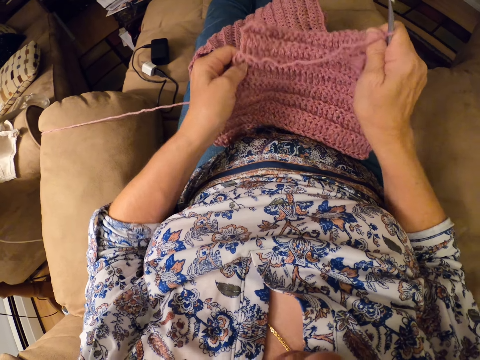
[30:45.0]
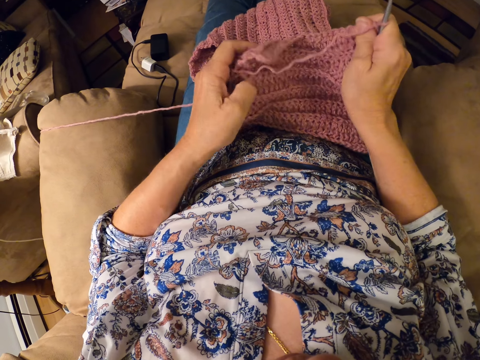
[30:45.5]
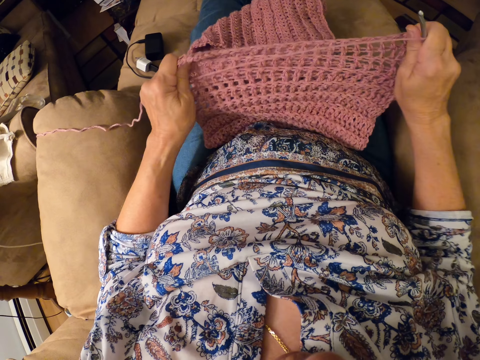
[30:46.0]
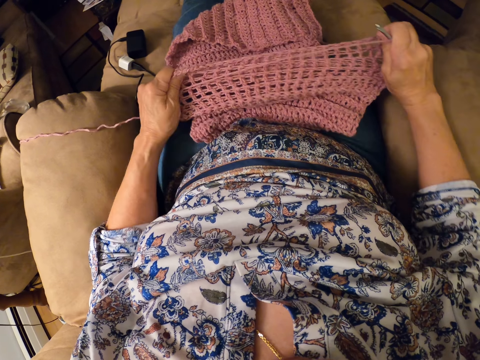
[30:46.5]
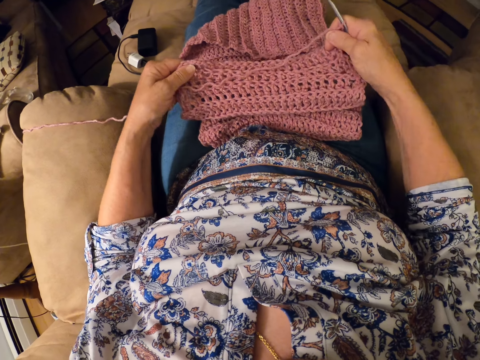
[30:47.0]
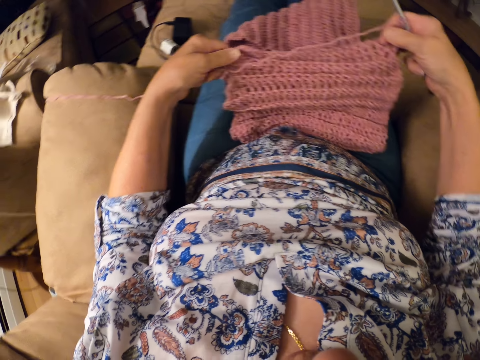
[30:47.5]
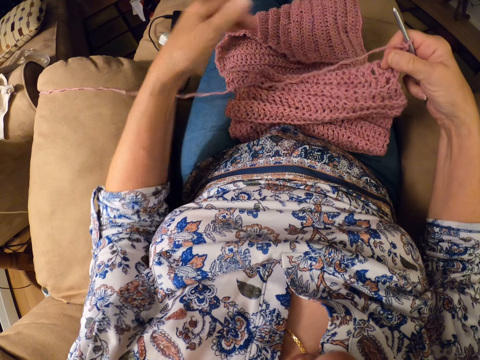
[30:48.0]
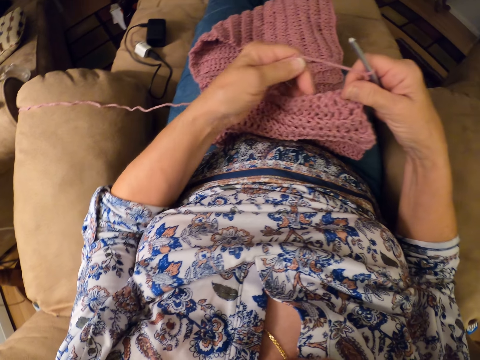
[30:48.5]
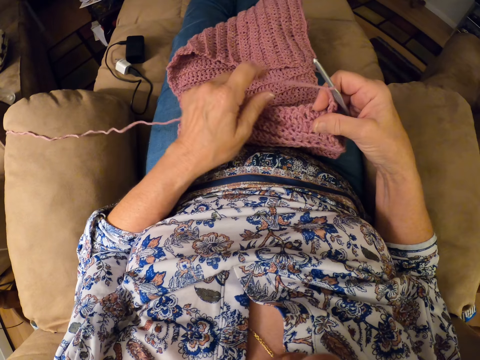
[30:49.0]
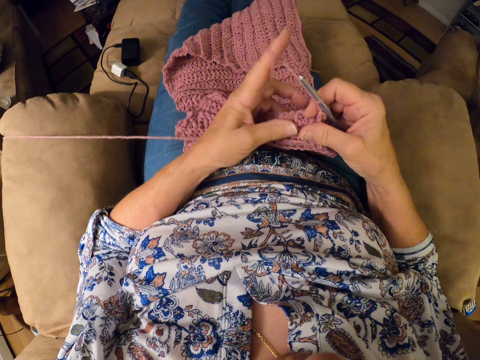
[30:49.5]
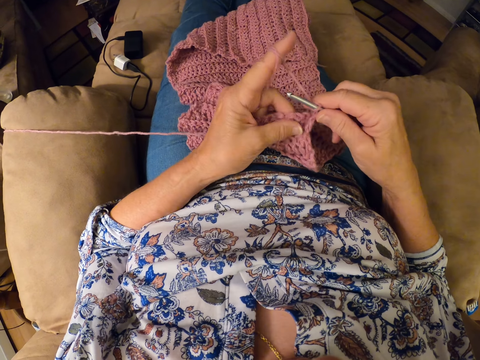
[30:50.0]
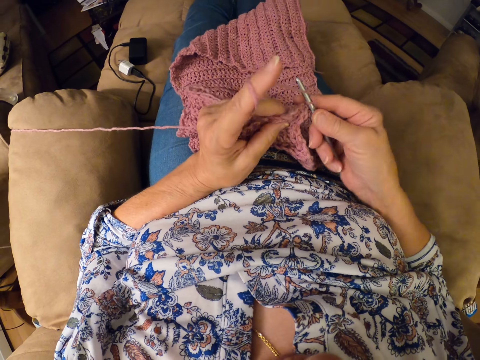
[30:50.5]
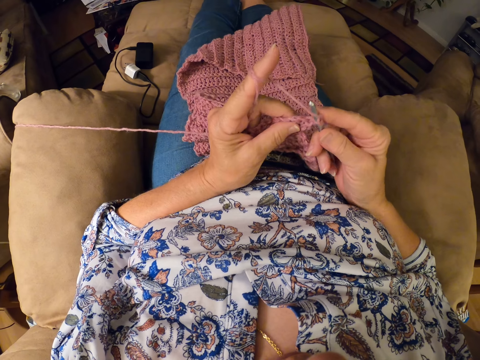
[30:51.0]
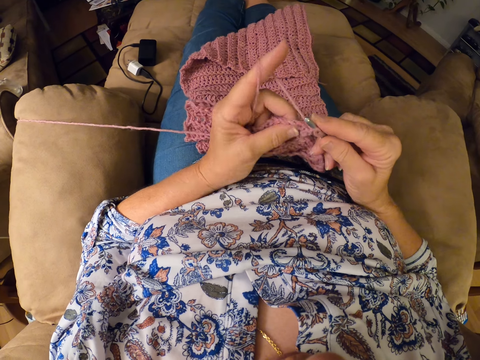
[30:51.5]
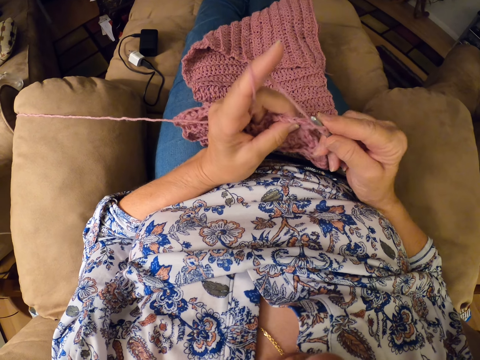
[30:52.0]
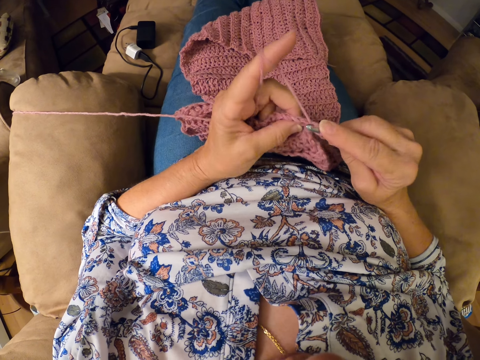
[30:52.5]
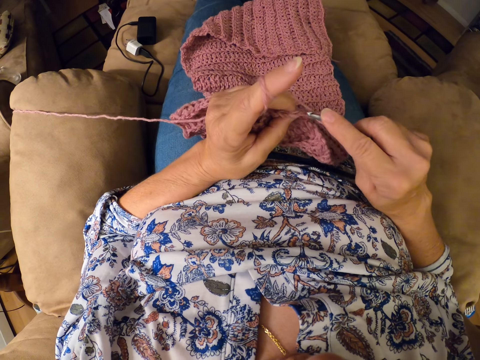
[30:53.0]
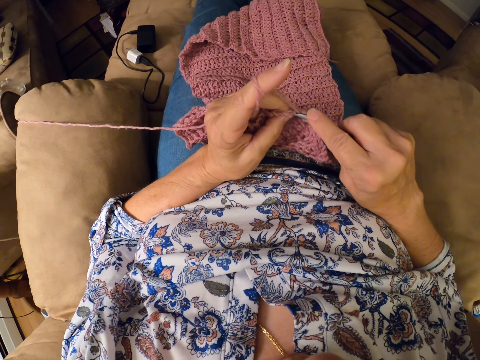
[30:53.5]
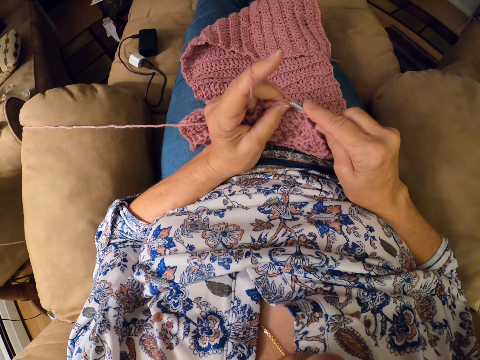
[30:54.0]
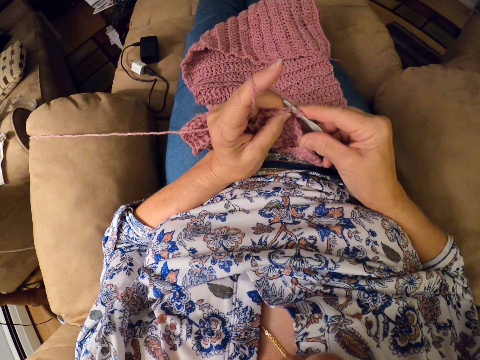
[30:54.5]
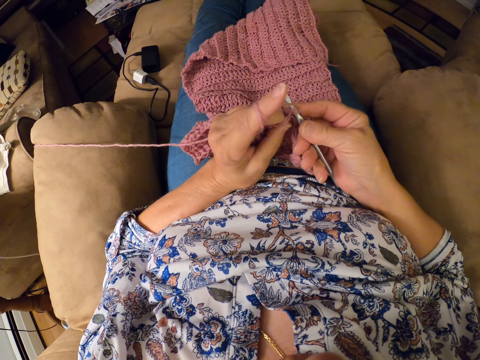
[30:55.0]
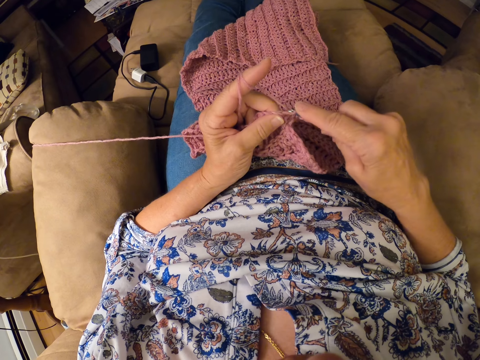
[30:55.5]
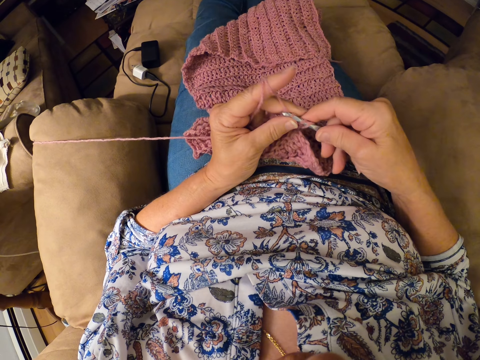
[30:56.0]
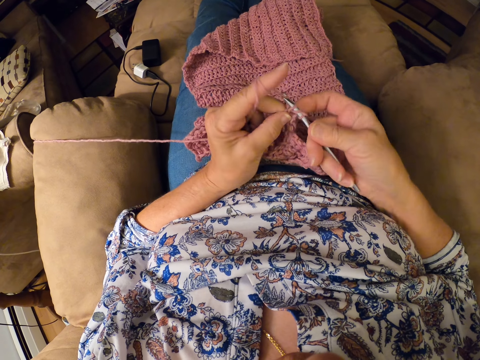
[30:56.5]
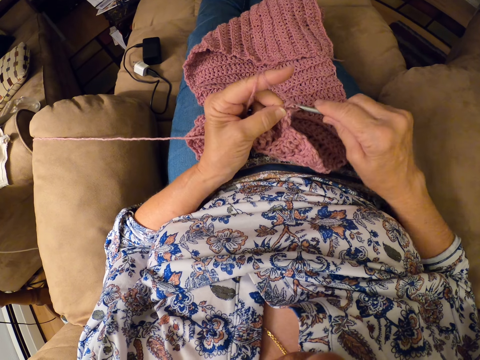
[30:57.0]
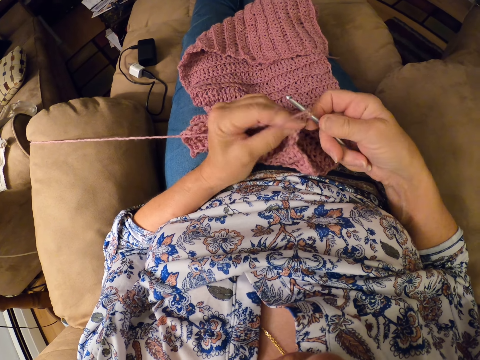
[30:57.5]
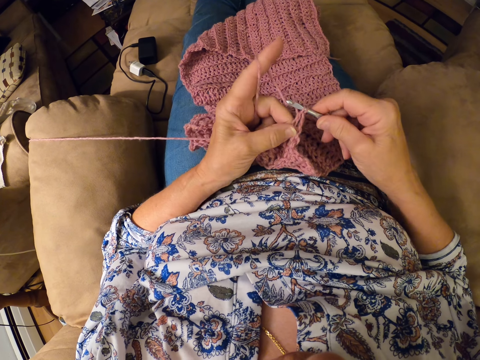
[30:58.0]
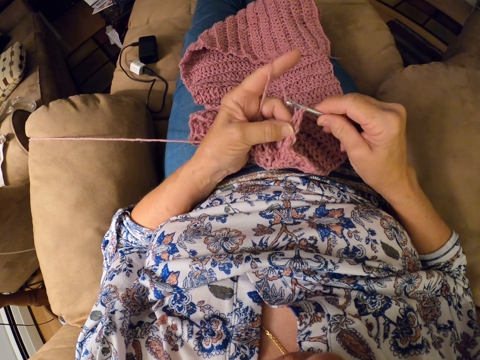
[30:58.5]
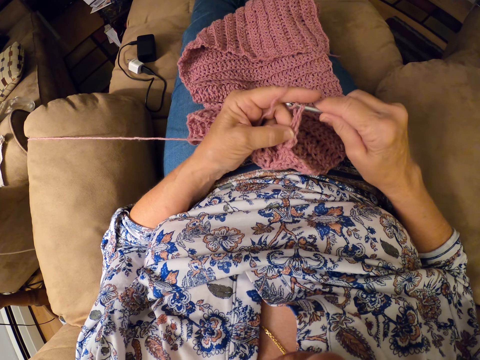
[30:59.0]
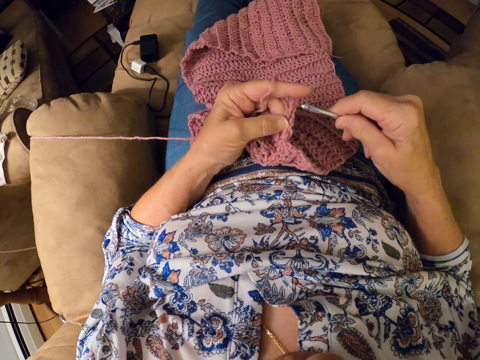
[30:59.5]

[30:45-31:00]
The camera wearer stretches the crochet with both hands. She twirls the yarn around her left hand finger. She continues crocheting the yarn with the crocheting hook. She removes the crocheting hook from the yarn.

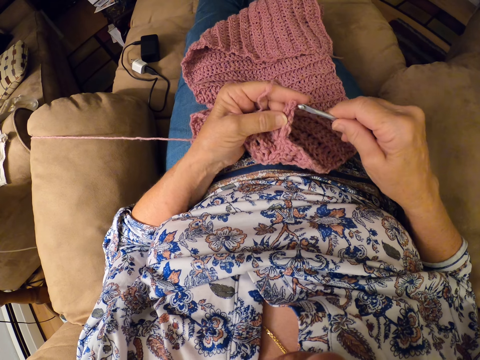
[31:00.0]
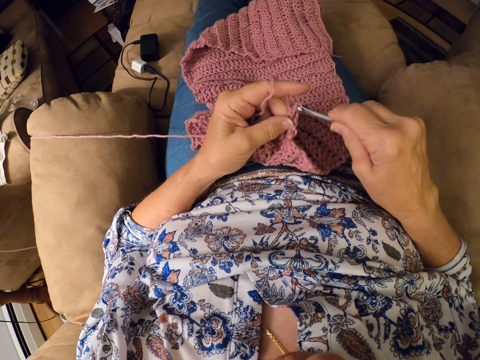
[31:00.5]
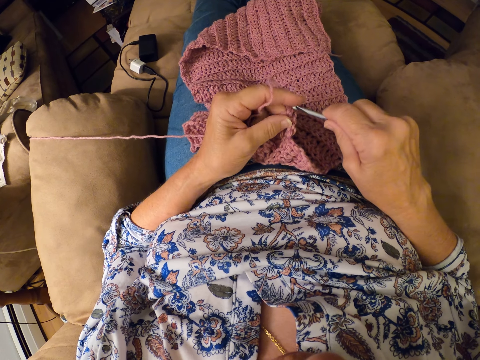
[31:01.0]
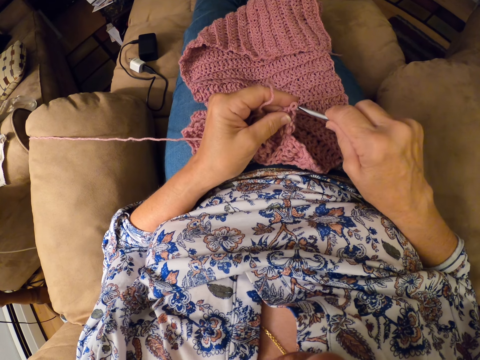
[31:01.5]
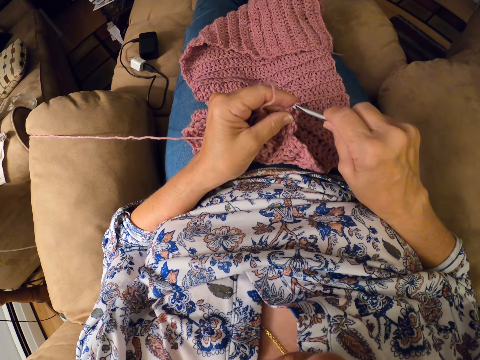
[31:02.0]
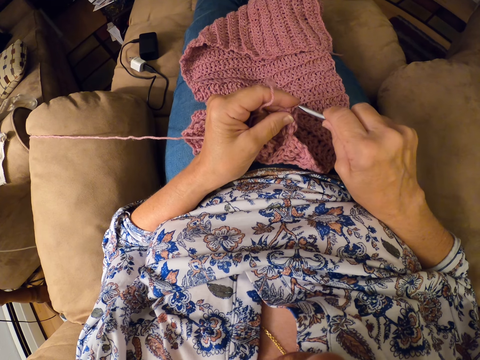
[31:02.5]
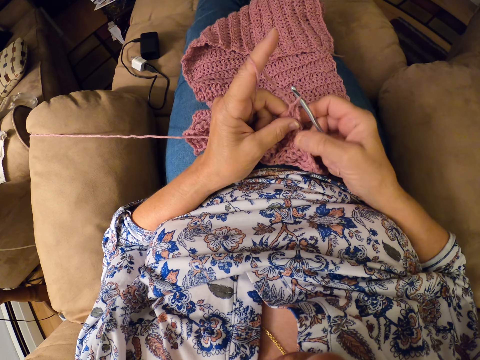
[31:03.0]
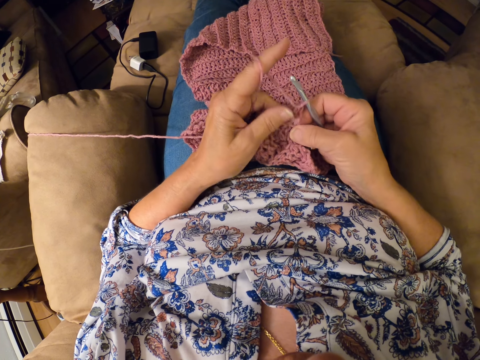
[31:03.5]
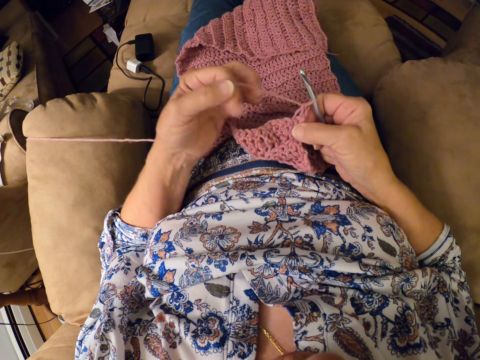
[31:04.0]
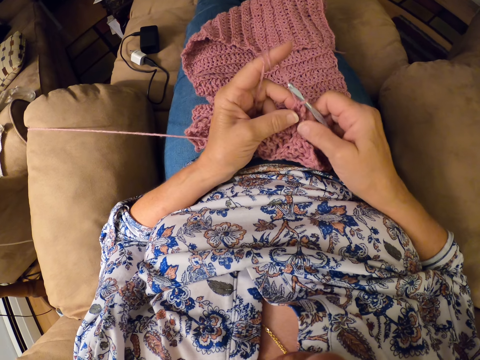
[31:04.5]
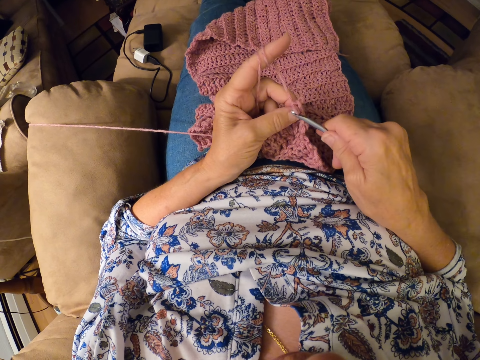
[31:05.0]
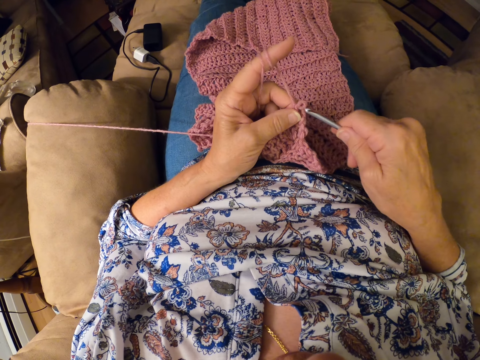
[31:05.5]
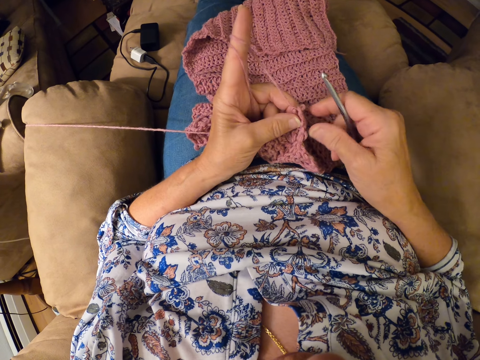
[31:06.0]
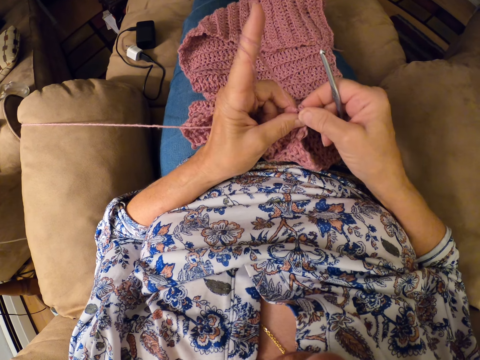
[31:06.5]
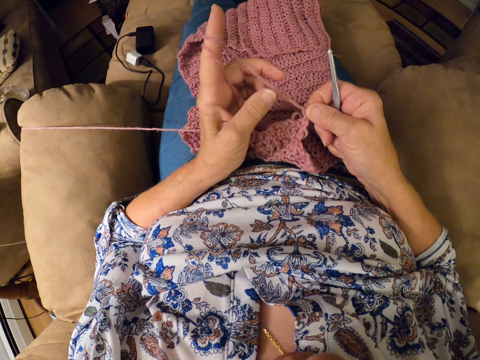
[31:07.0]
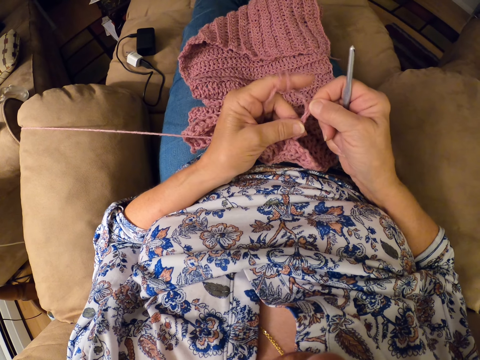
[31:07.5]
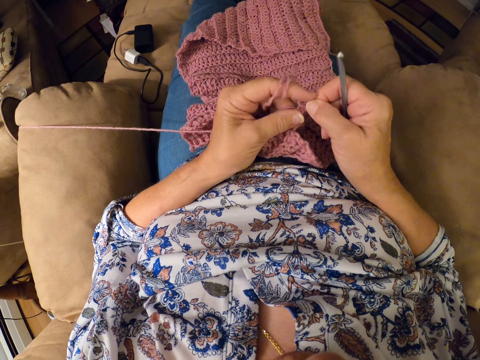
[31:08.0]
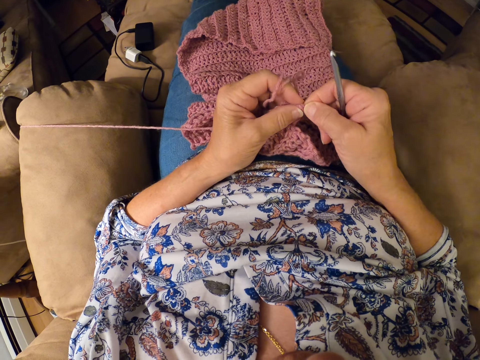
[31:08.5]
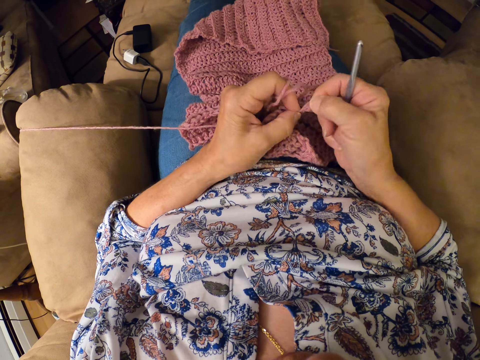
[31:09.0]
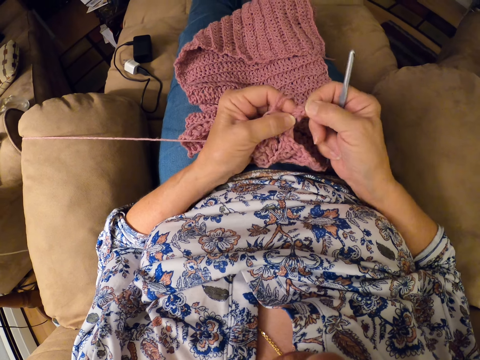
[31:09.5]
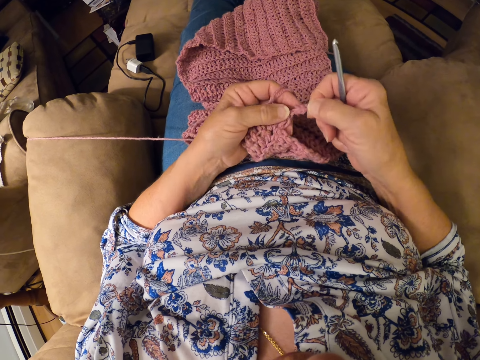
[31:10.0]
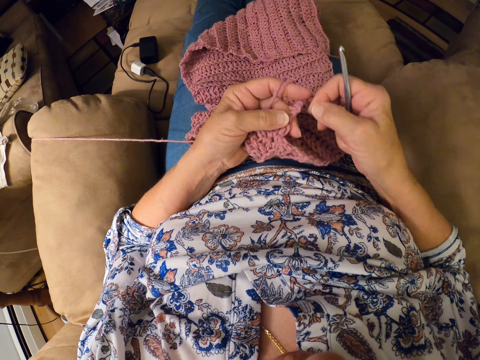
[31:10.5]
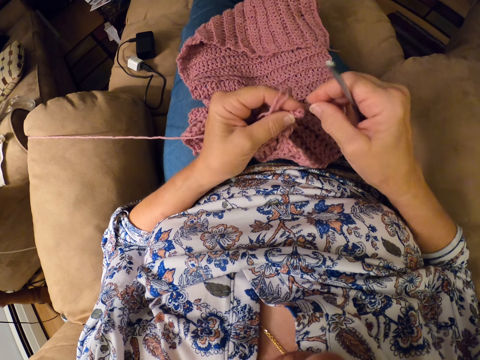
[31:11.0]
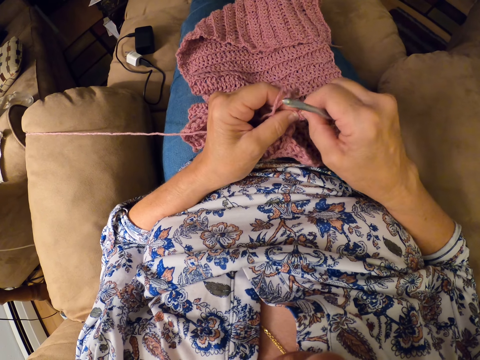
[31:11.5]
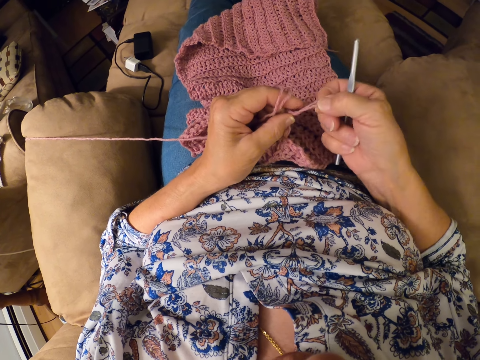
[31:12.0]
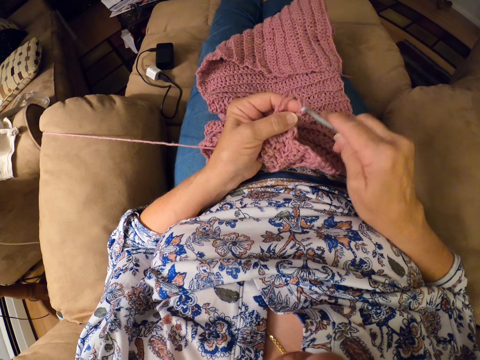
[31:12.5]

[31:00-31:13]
The camera wearer inserts the crocheting hook back into the yarn. She twirls the yarn around her left hand. She removes the crocheting hook from the yarn. She pulls the yarn with her right hand.
